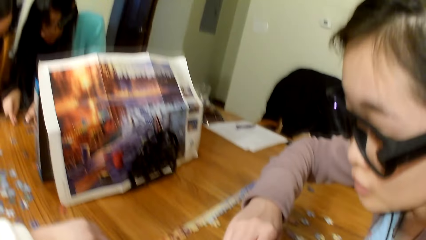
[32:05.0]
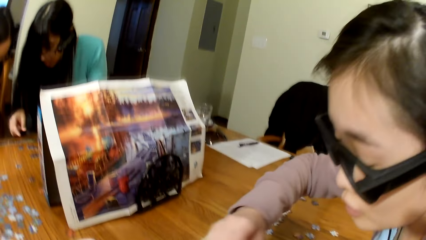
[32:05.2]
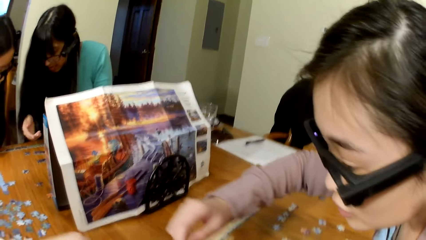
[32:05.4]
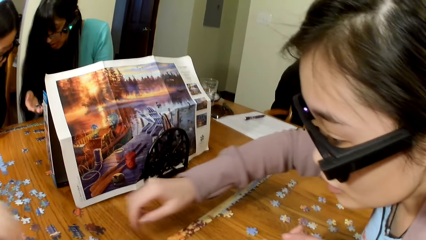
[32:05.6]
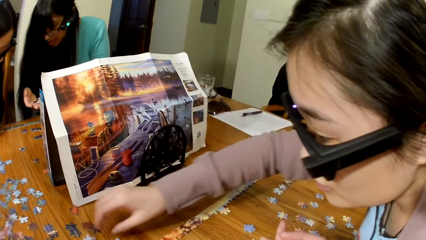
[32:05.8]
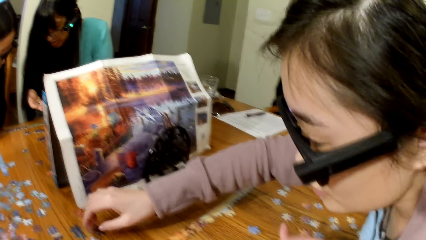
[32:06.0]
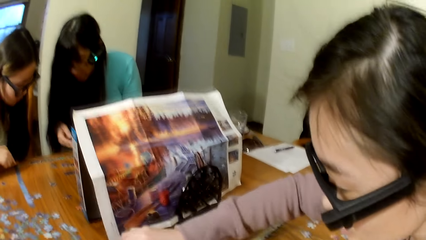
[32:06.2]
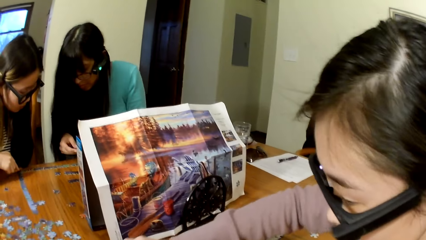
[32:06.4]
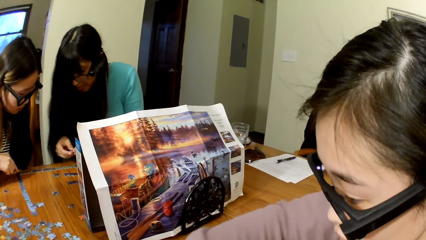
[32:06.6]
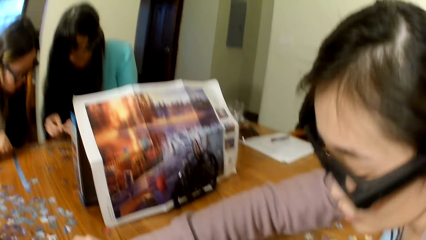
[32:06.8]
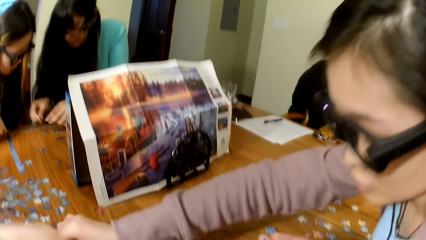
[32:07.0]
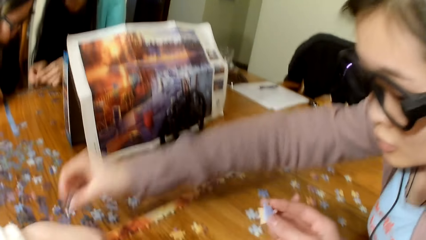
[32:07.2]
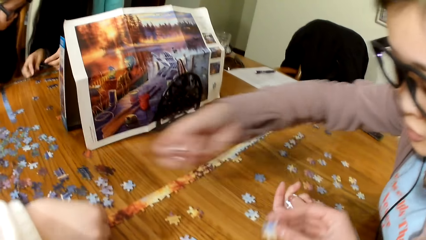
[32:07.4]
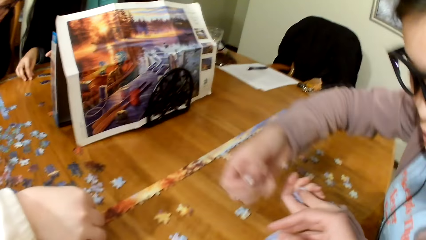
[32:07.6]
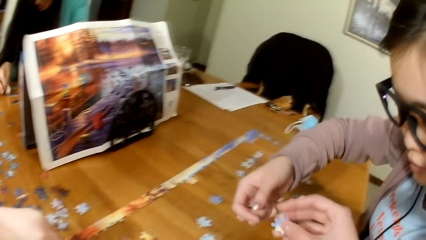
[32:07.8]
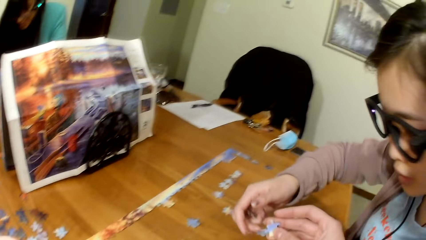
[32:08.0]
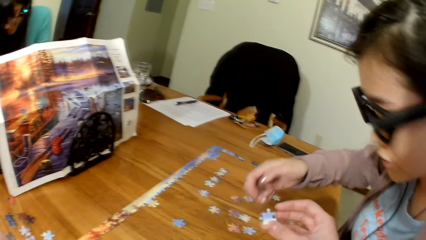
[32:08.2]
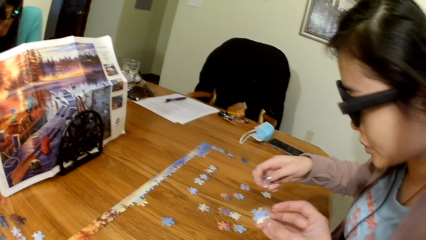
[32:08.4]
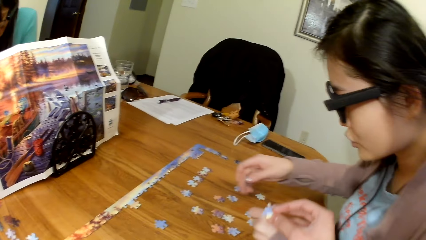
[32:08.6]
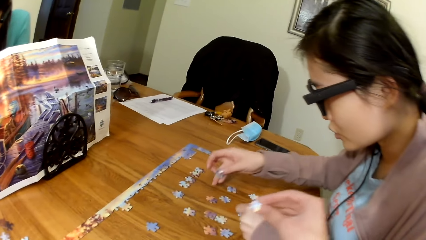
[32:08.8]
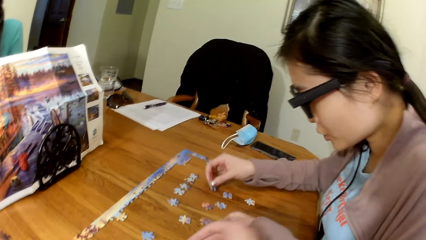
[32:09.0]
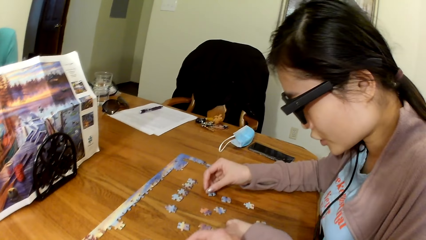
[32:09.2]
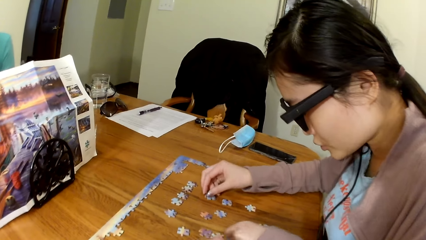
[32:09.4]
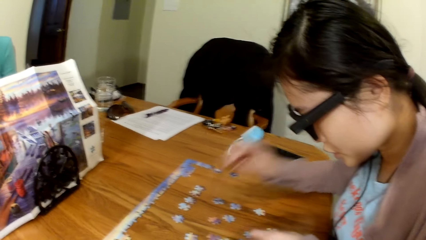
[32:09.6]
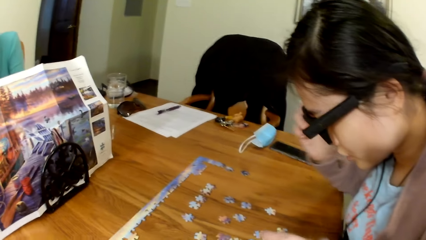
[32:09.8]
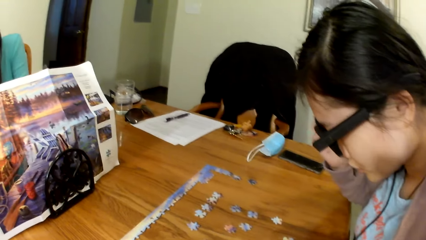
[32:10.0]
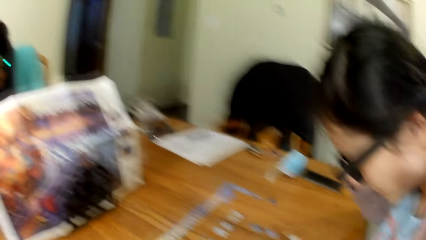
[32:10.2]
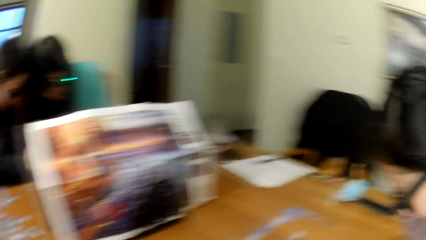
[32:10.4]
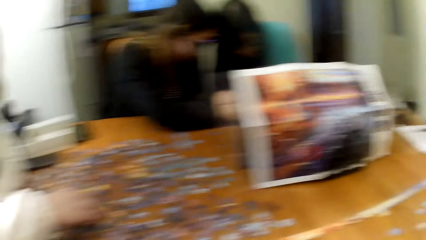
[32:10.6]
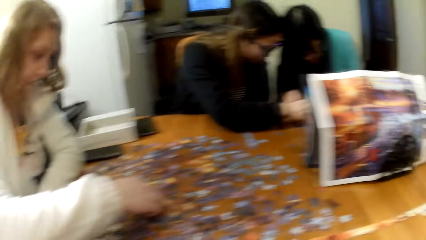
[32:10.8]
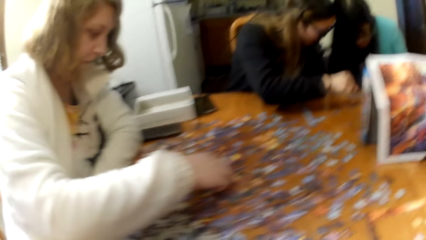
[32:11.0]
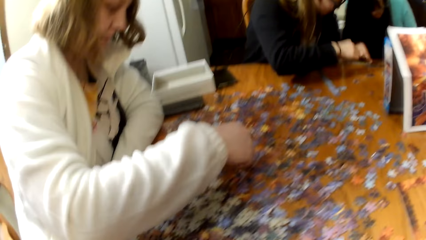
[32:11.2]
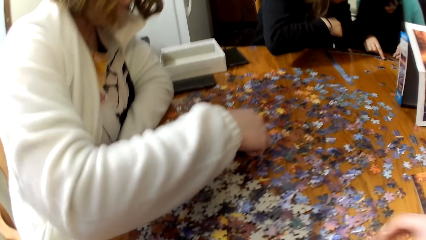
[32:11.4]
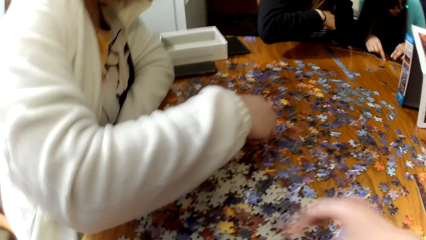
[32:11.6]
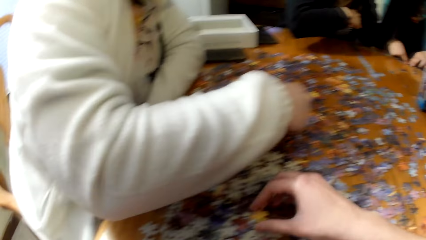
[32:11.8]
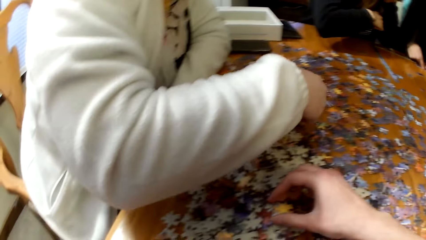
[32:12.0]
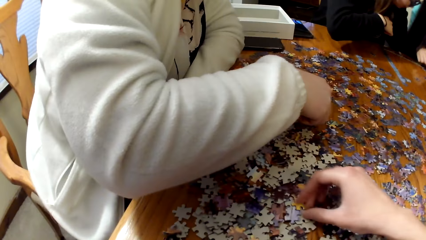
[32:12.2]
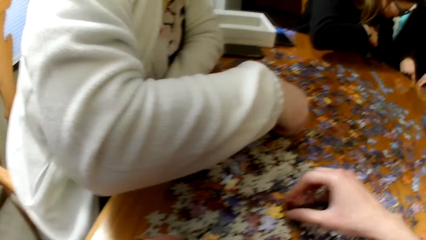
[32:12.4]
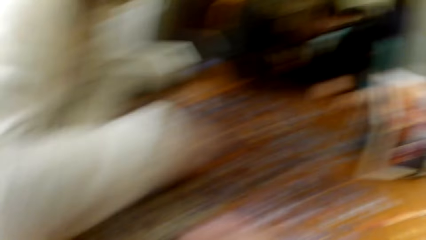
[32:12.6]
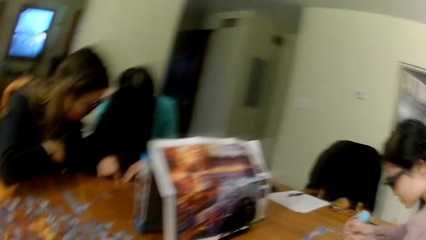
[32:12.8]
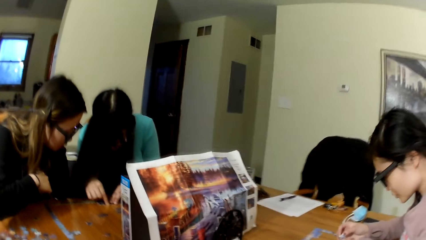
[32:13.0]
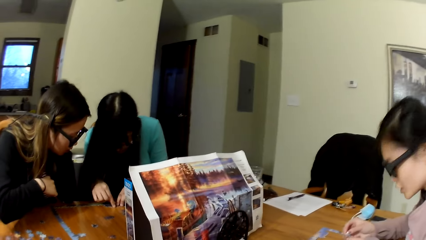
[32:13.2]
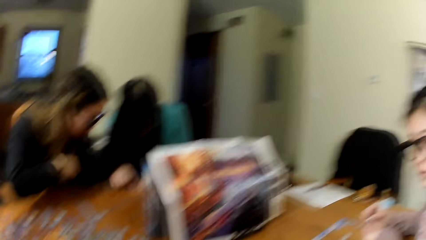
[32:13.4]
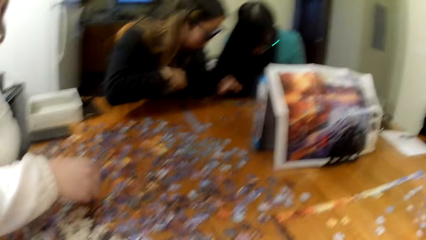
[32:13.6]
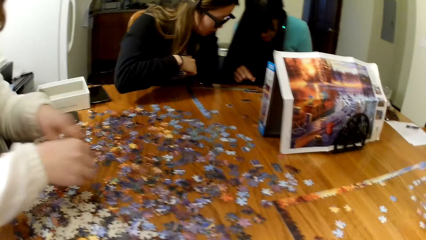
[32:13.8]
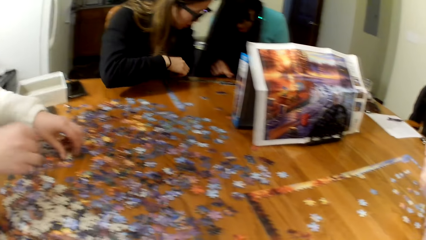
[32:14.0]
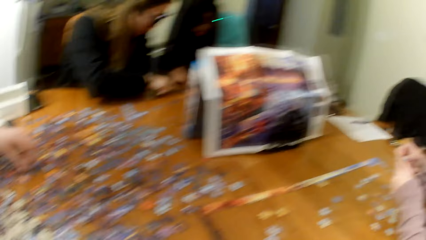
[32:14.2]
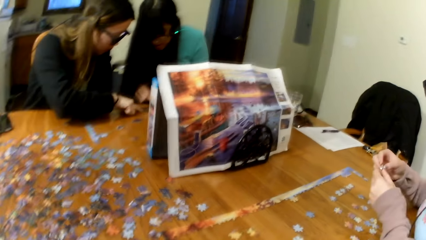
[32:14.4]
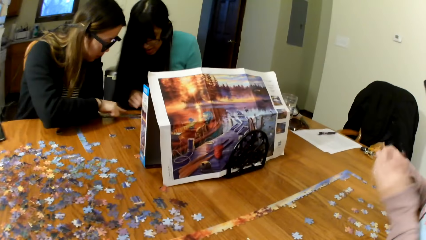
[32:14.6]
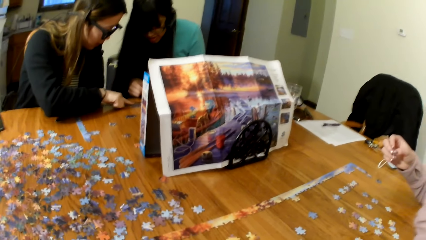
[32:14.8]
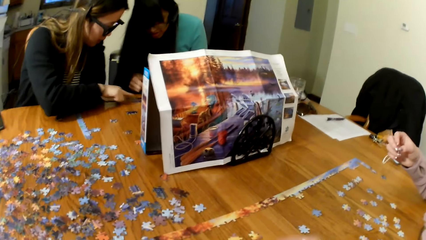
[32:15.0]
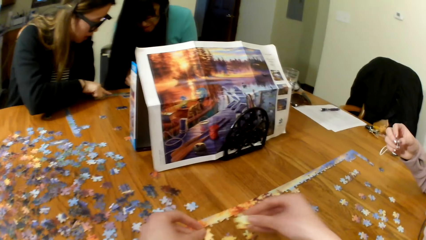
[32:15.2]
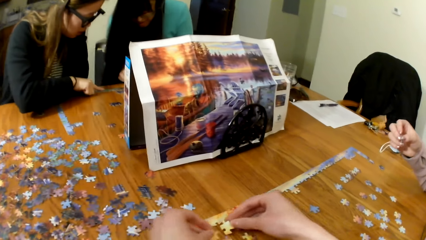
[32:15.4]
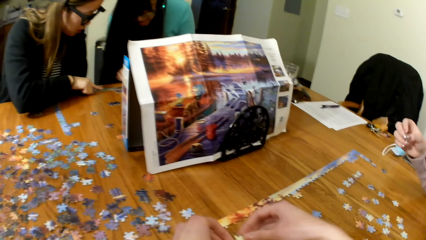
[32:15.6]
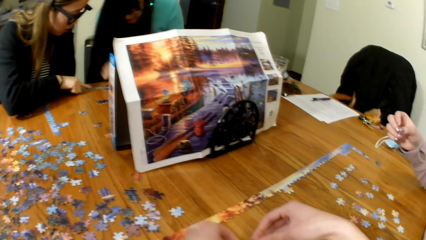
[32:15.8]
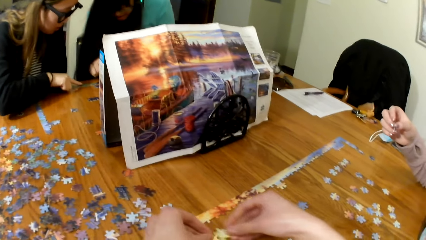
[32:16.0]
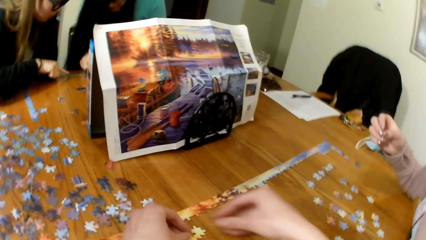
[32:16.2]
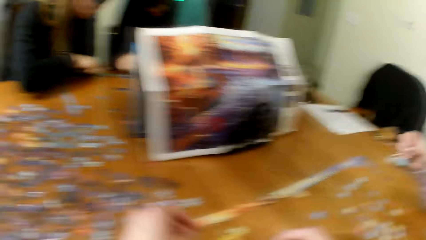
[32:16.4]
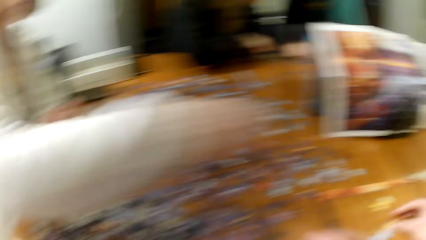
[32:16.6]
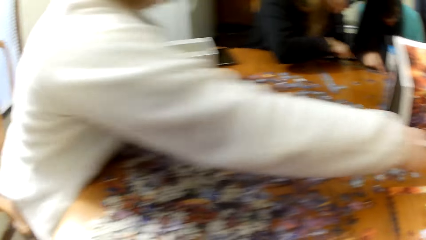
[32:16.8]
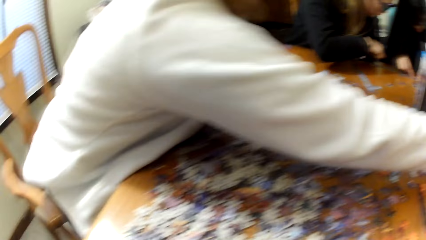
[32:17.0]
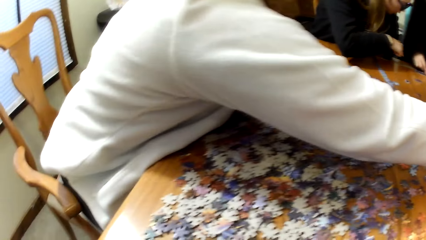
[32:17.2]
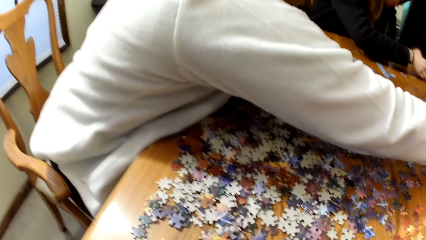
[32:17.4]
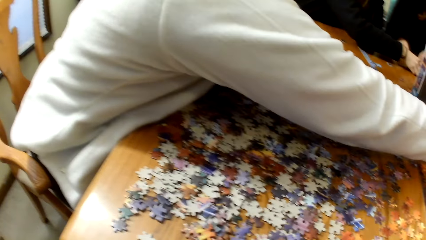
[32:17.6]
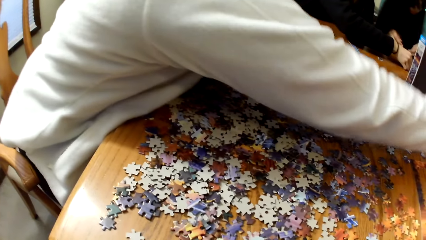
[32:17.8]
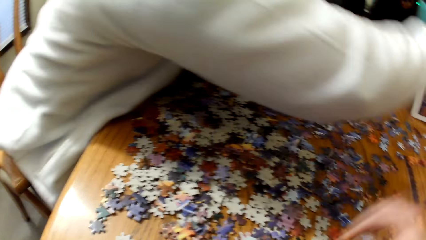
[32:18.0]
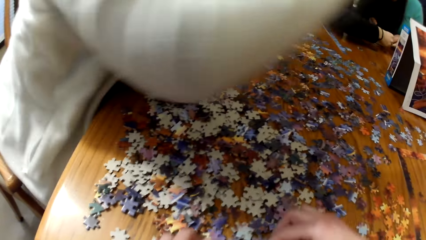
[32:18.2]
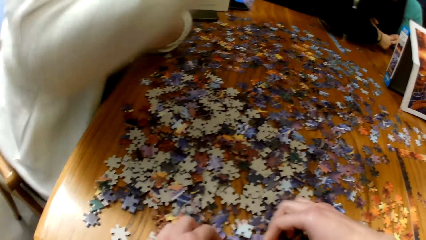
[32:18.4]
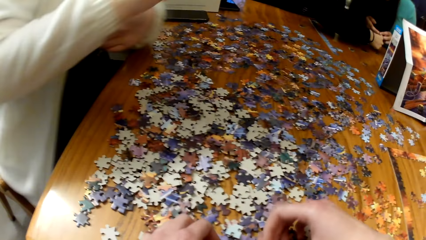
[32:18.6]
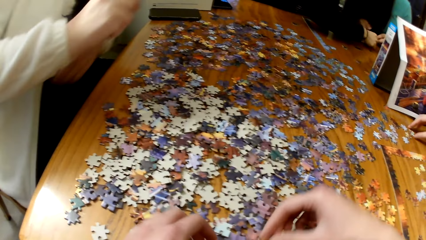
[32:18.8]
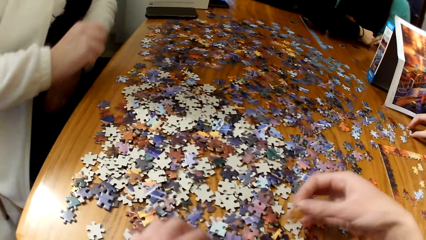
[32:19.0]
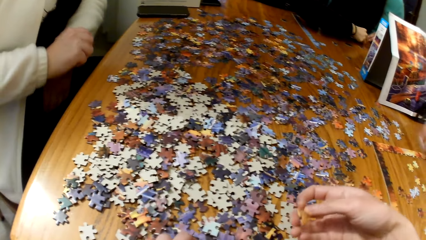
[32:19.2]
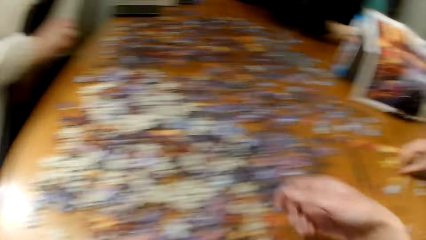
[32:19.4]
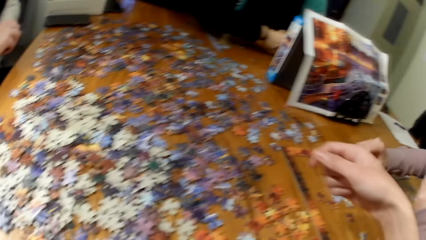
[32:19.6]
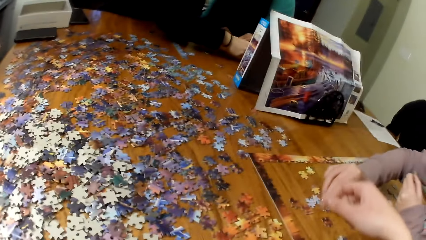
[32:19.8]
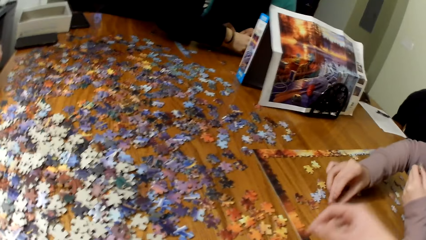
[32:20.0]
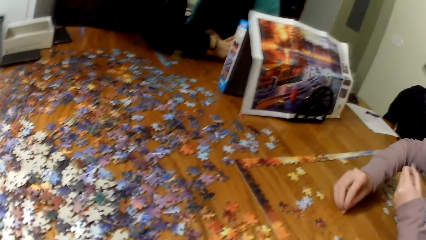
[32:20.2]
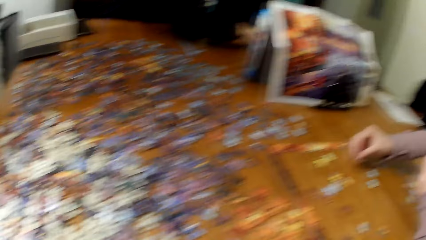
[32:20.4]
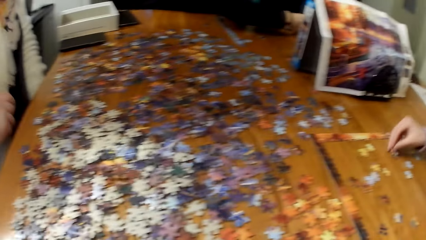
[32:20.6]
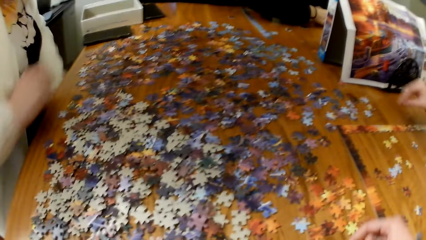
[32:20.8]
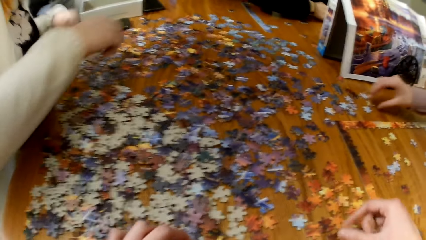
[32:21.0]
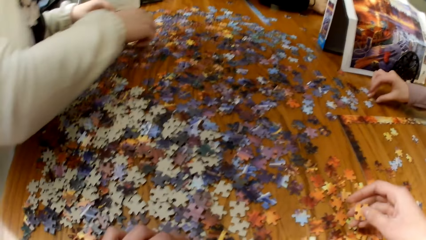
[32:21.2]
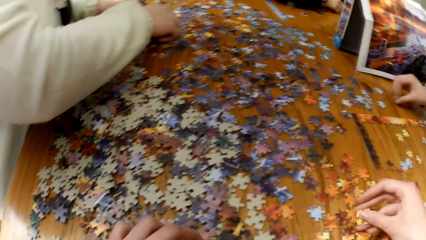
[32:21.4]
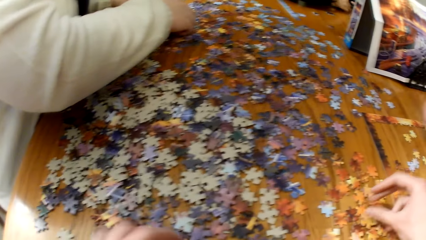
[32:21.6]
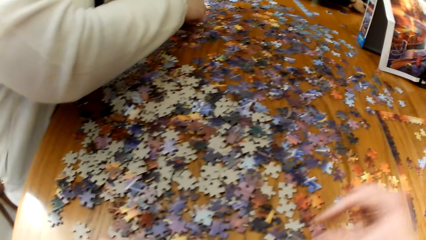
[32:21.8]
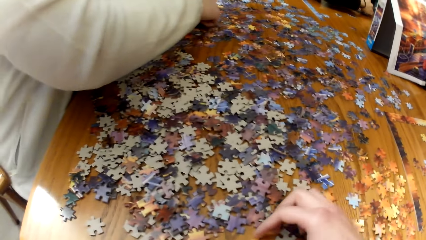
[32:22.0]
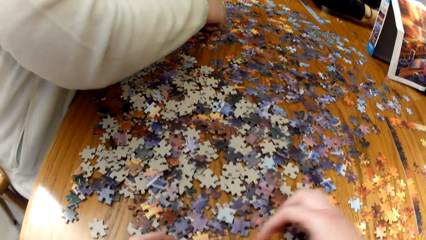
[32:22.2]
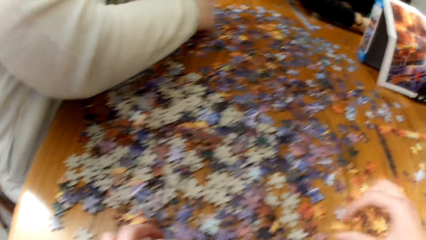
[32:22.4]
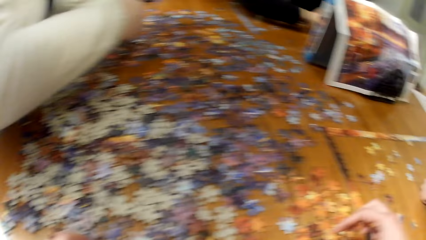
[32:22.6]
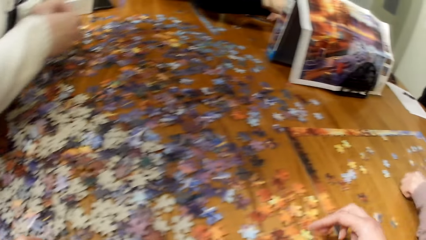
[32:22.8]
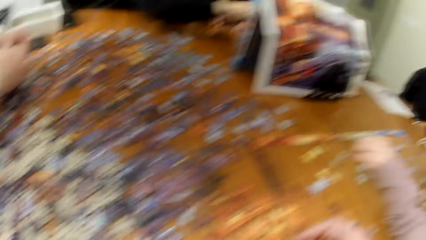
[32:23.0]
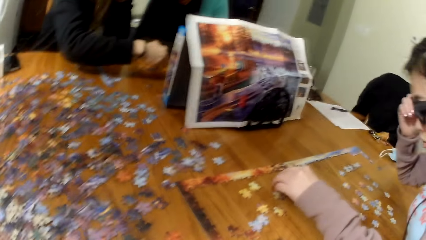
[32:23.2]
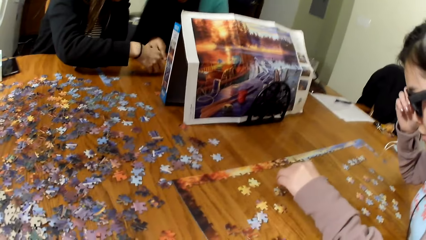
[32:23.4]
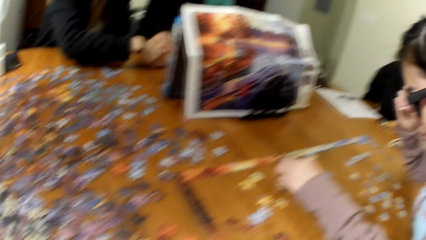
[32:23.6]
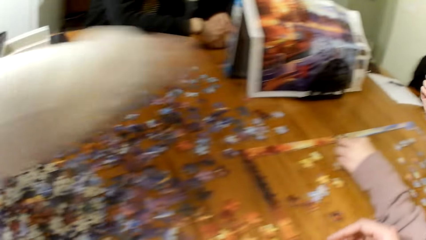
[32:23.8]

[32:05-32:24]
A woman plays the puzzle. The camera wearer gathers puzzle cards. They play the puzzle. The woman plays the puzzle.
